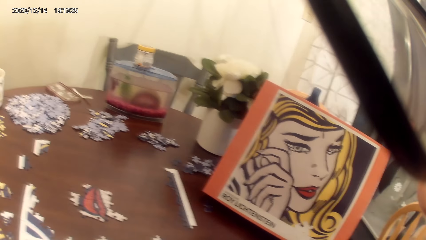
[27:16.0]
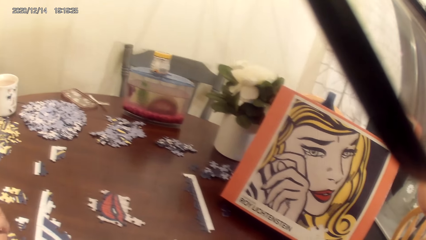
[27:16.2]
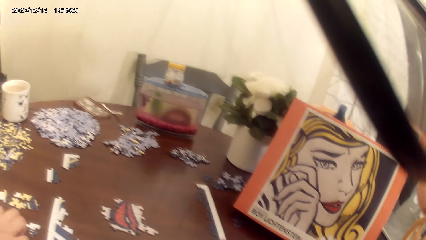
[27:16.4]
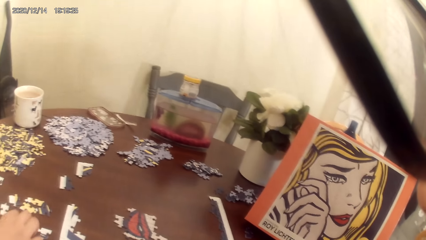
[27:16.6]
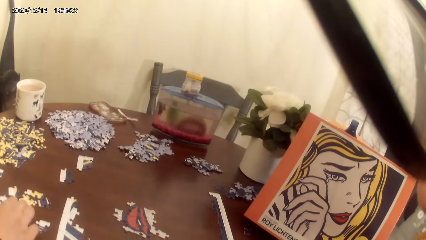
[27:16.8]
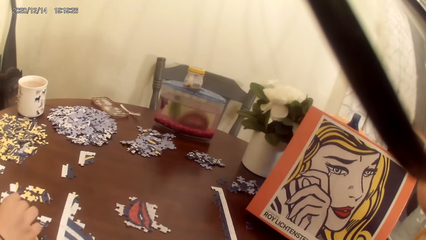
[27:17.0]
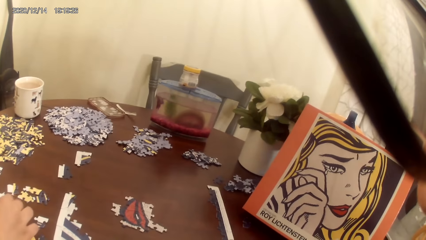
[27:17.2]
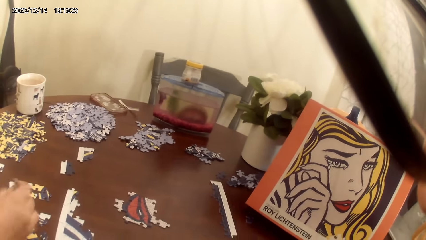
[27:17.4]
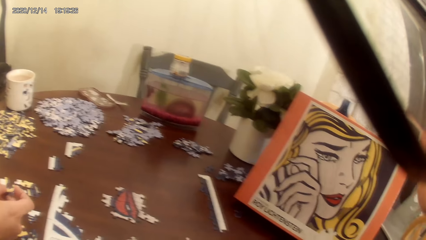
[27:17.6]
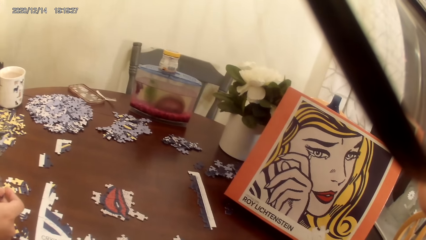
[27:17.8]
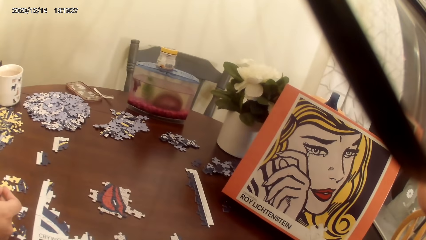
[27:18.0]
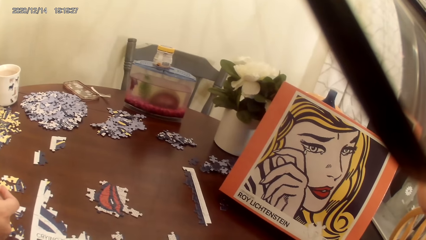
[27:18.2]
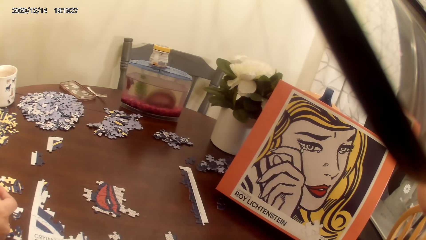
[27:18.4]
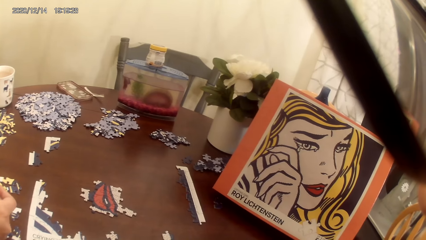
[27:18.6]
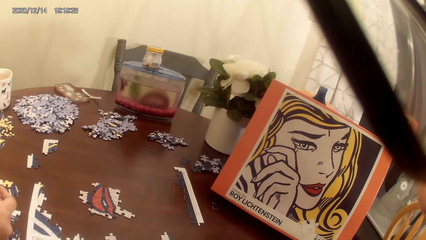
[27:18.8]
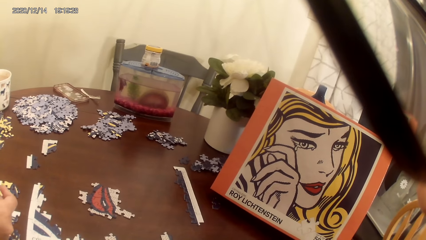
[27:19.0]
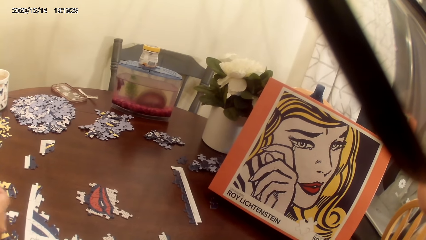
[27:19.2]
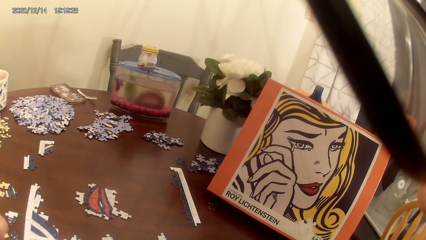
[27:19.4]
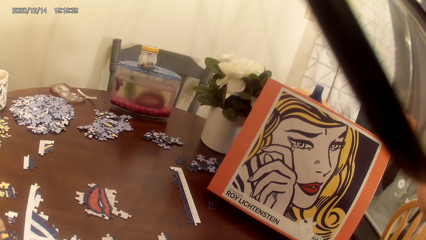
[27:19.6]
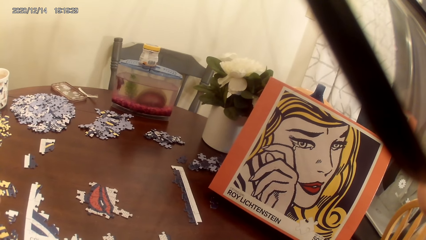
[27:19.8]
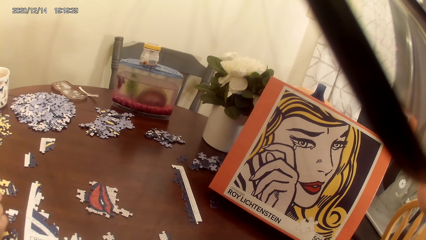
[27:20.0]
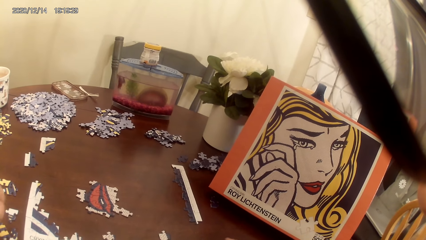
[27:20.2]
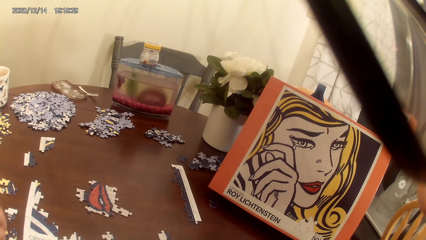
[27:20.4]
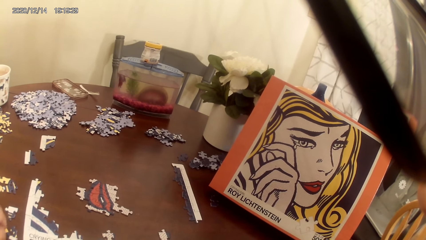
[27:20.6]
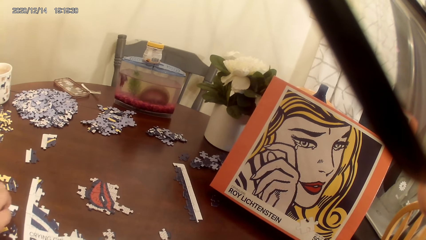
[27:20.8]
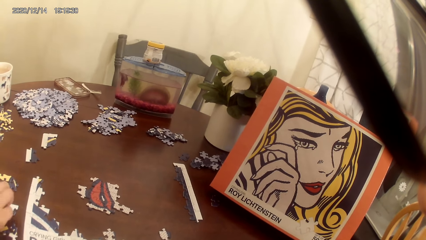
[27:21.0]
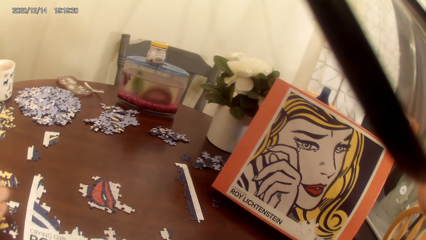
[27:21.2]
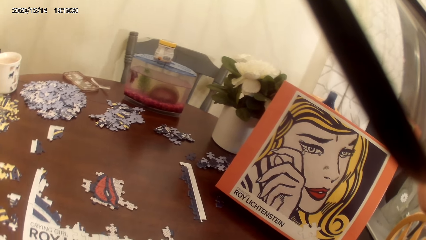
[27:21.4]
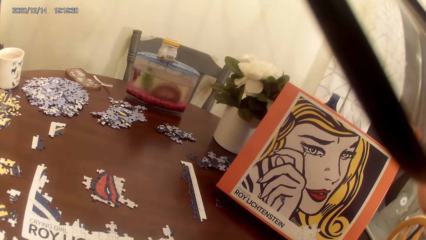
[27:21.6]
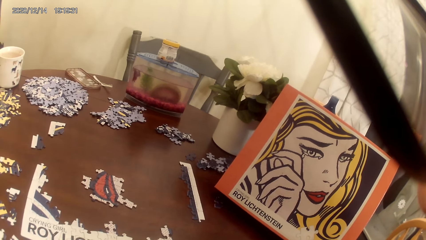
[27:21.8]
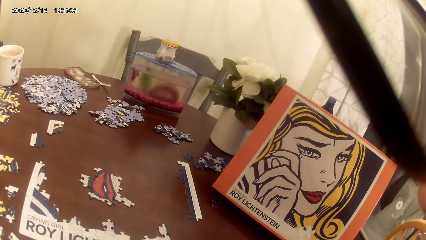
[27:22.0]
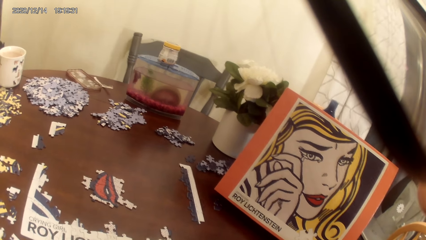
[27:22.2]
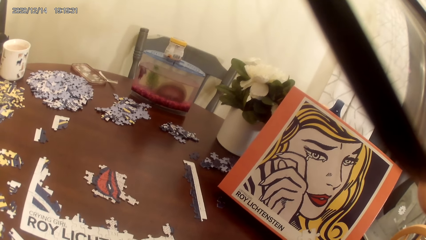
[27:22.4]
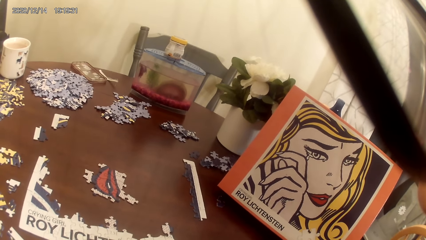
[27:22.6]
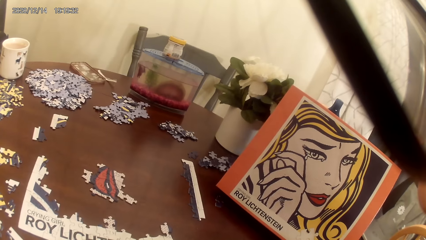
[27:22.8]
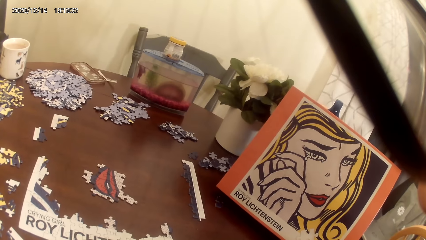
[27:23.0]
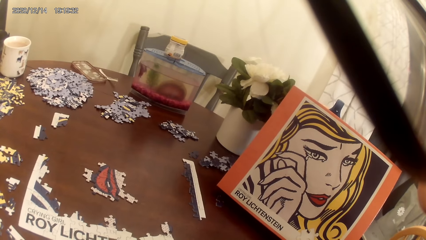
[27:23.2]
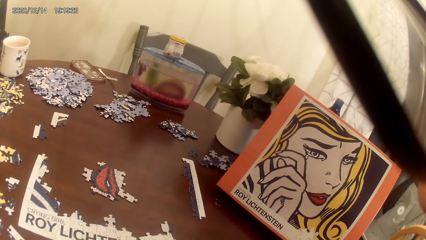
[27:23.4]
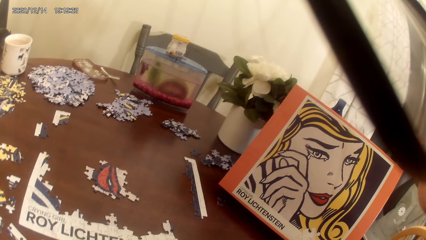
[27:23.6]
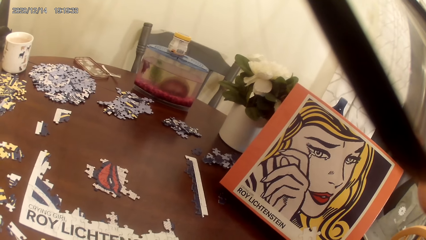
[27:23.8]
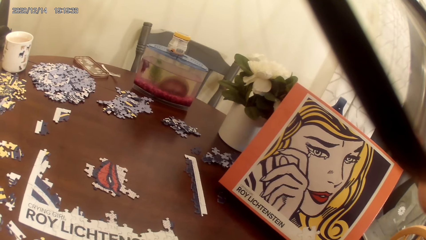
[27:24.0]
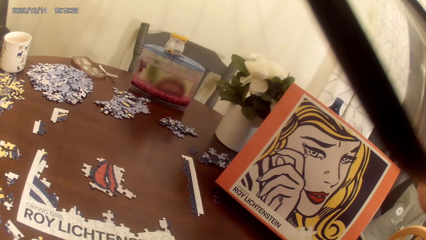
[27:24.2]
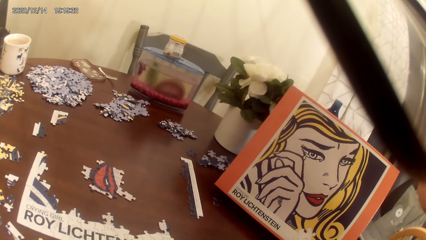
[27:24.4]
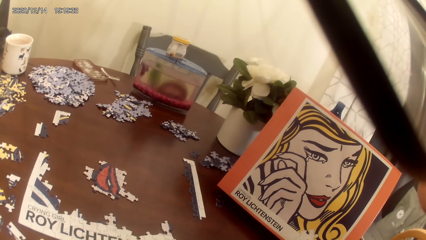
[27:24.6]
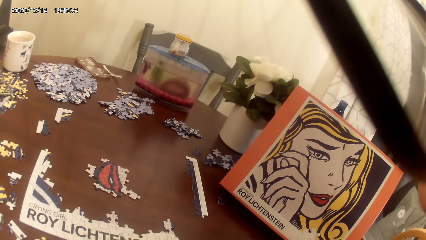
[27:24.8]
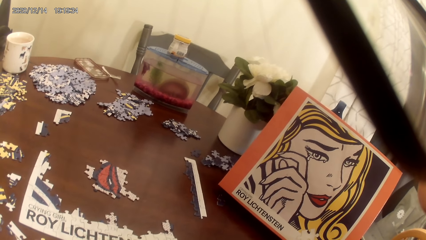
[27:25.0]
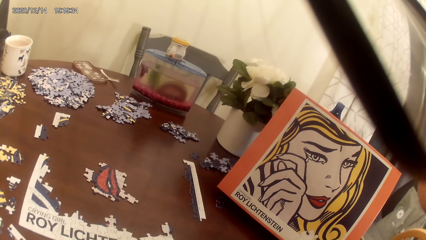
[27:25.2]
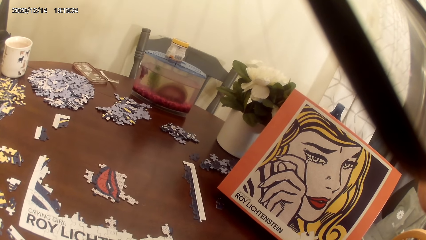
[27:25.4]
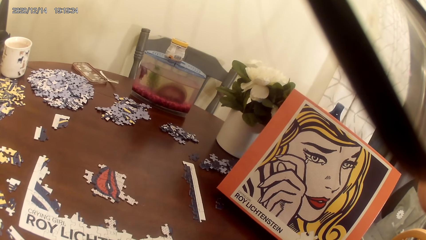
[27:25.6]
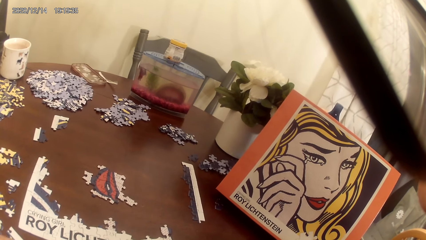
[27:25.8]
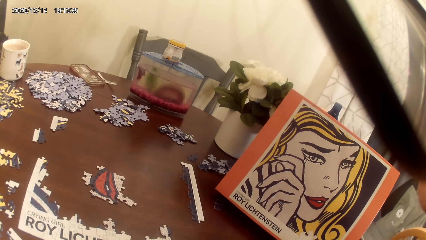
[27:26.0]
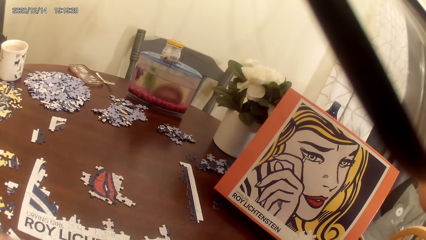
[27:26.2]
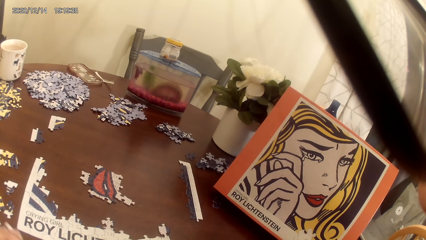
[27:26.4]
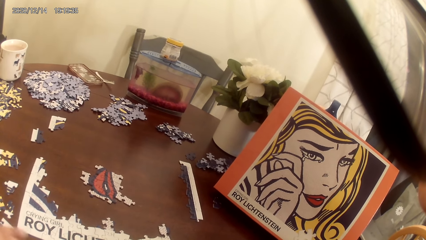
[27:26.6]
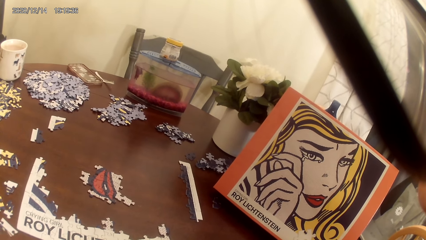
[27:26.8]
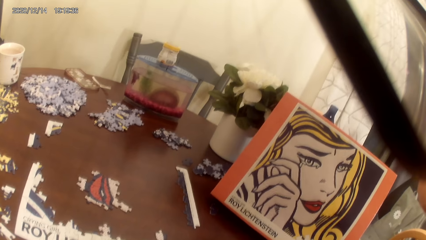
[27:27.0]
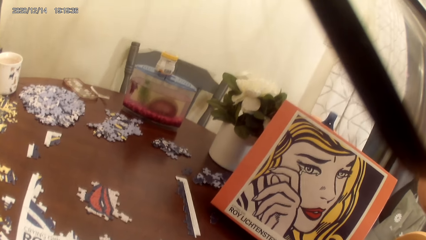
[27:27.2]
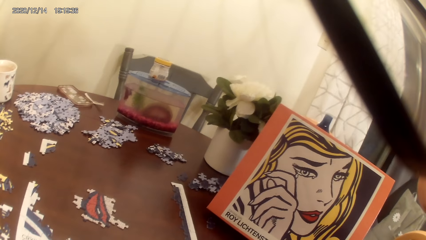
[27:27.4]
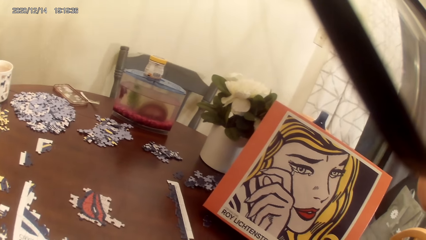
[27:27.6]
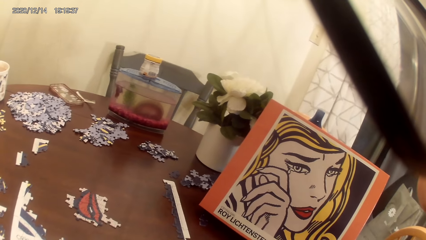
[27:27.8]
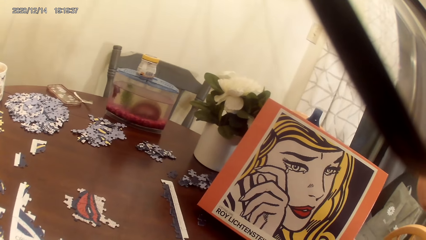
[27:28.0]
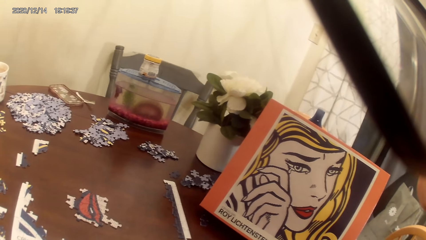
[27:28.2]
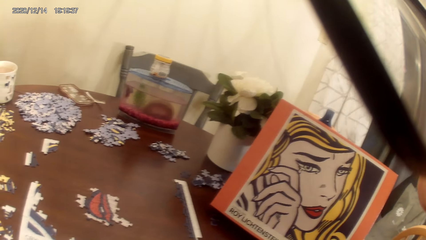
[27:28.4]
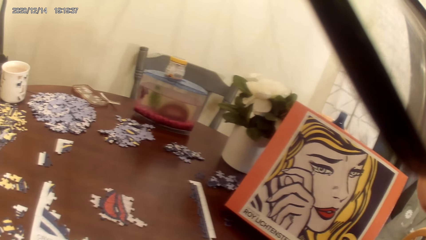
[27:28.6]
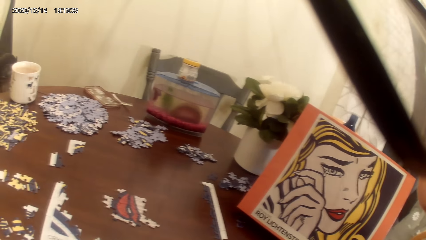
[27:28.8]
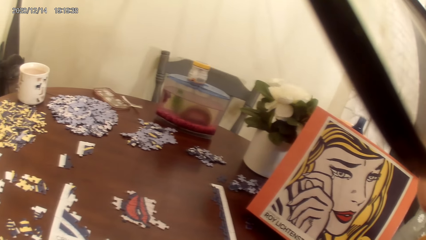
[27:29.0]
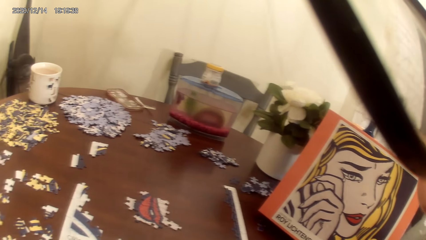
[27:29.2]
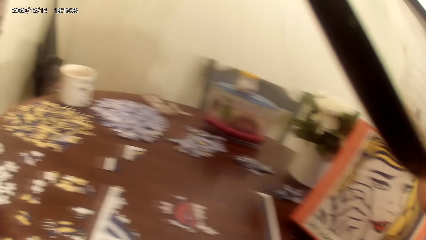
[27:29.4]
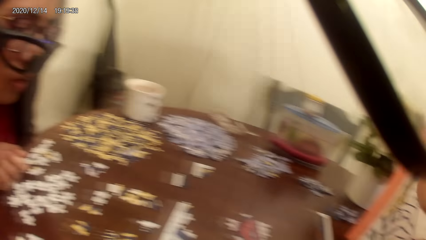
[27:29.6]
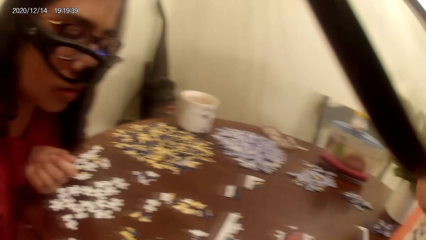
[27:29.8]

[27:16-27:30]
A person picks a puzzle piece. The camera wearer sings a song with the person.

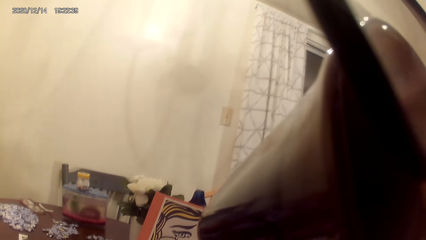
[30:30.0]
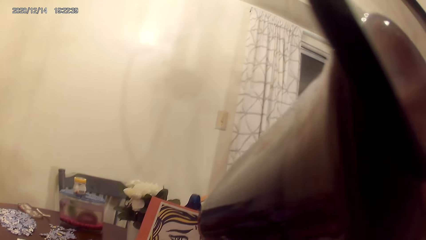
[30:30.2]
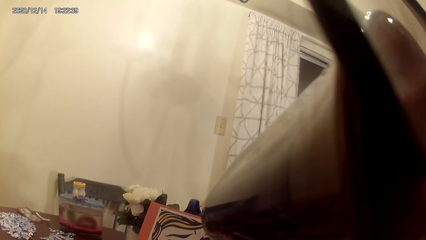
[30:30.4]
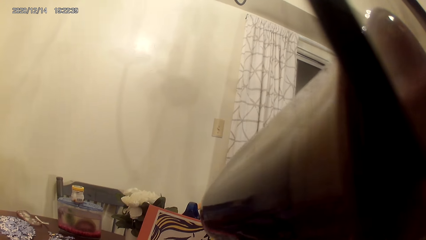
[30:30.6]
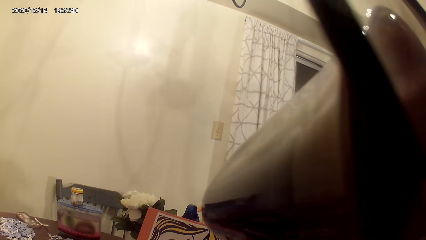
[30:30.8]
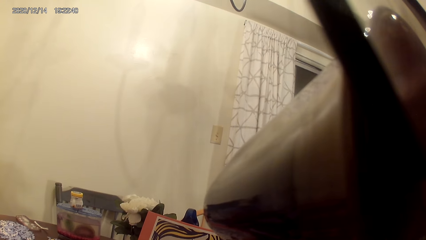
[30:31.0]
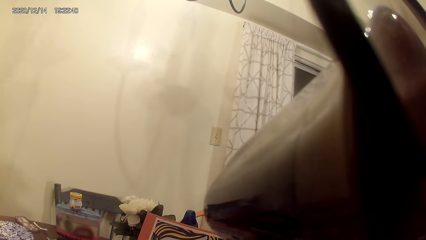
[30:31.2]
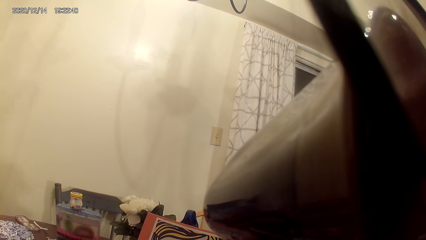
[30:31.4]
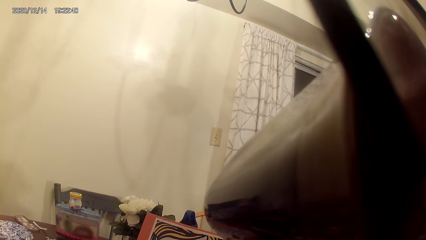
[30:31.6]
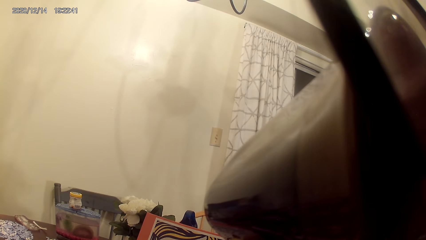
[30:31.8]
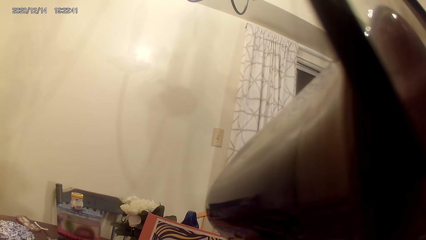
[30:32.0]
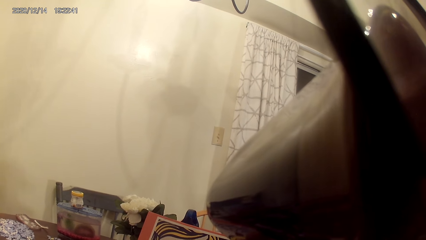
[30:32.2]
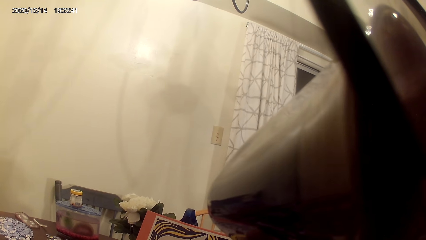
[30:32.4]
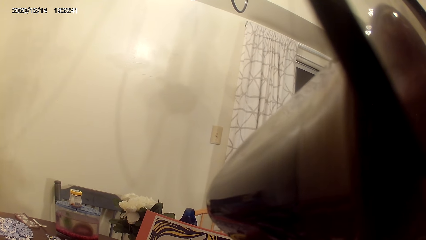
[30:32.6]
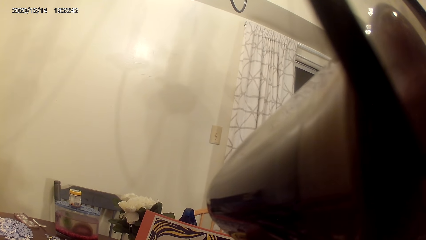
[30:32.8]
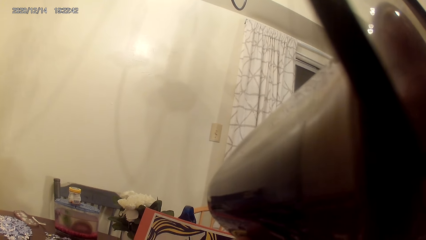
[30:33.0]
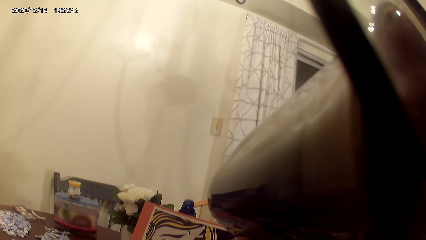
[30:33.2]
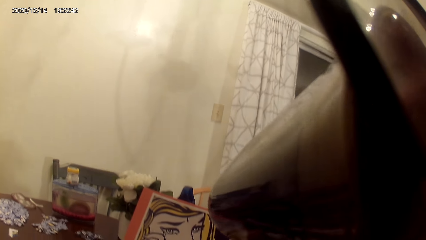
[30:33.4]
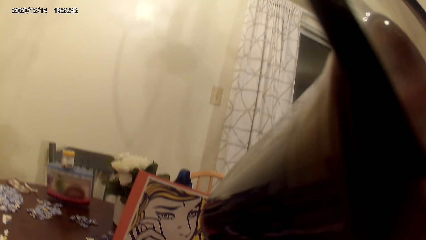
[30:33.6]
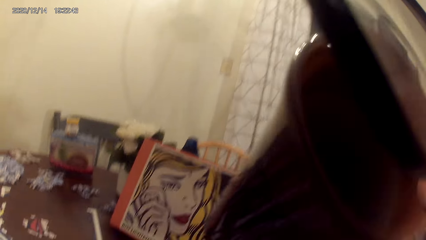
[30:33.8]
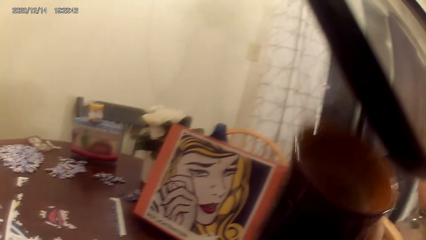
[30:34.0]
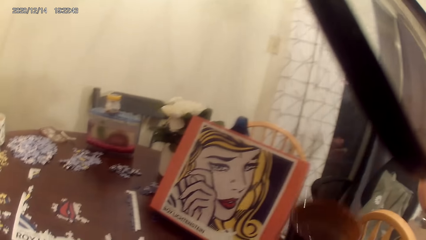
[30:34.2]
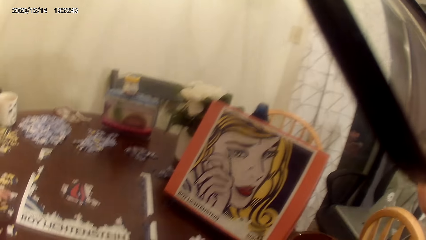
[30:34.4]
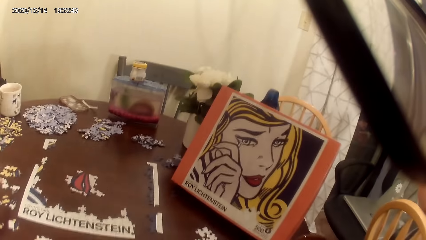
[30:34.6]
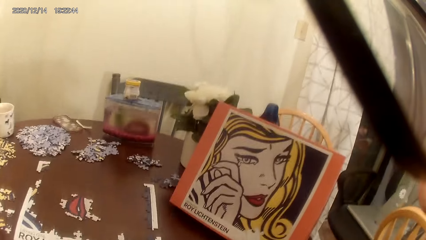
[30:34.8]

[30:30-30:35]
The camera wearer takes a cup of tea. They put down the cup of tea.
